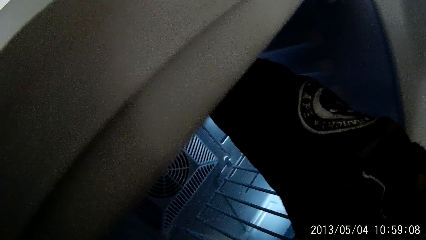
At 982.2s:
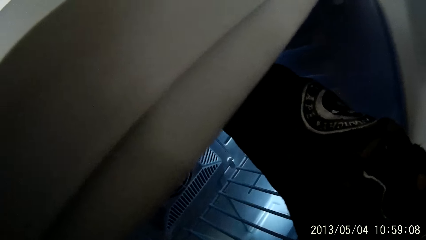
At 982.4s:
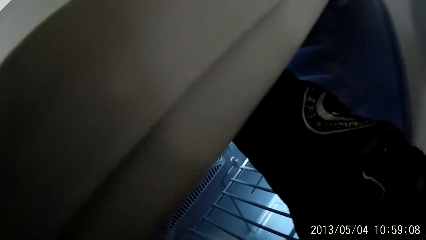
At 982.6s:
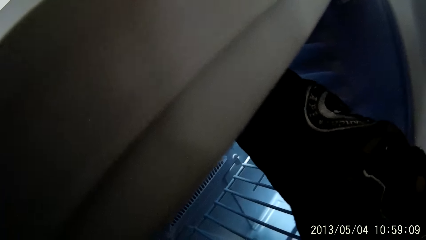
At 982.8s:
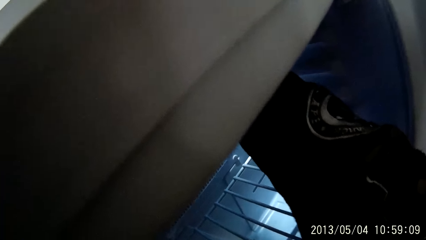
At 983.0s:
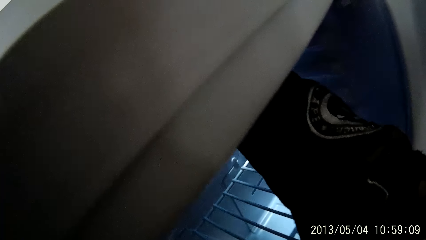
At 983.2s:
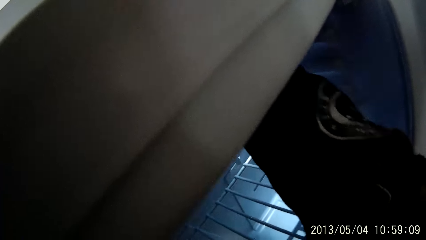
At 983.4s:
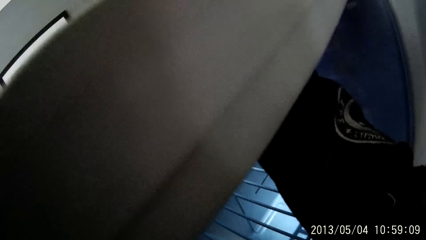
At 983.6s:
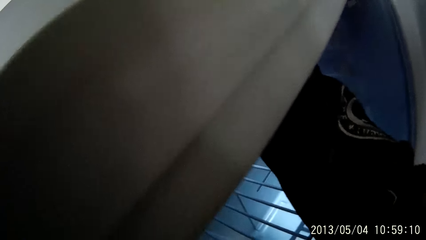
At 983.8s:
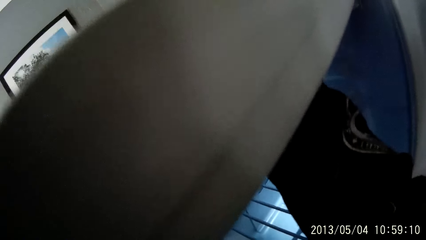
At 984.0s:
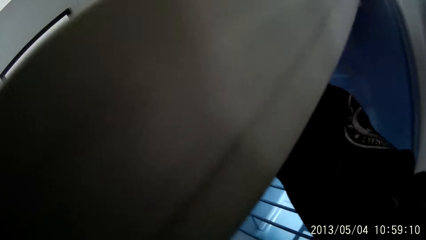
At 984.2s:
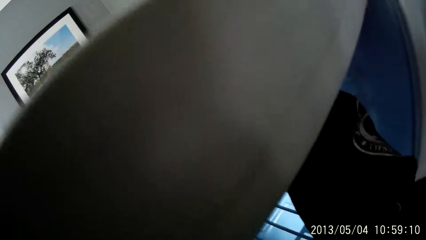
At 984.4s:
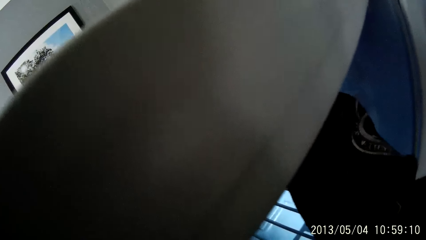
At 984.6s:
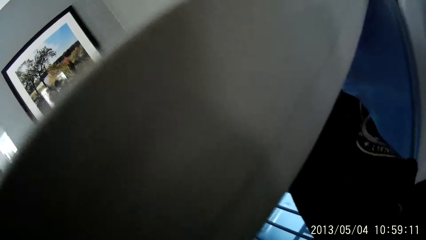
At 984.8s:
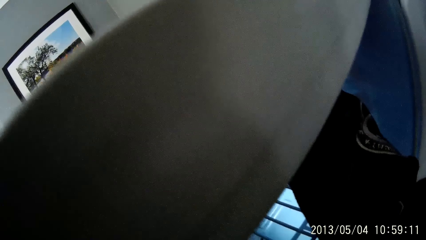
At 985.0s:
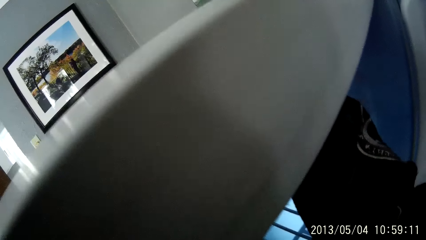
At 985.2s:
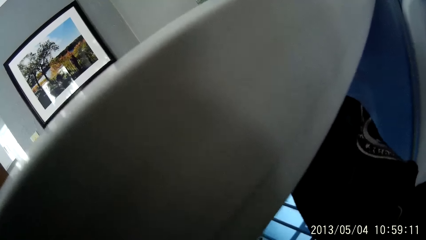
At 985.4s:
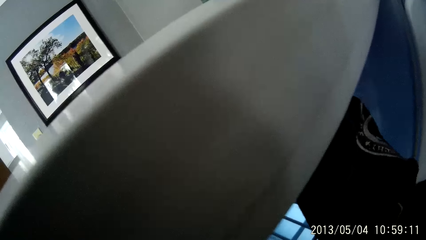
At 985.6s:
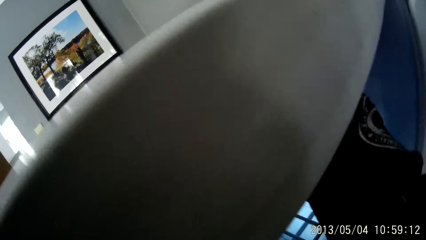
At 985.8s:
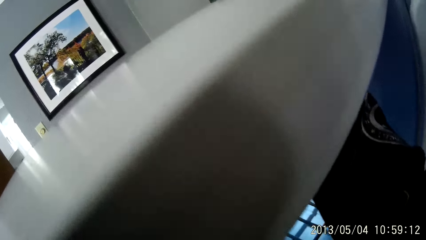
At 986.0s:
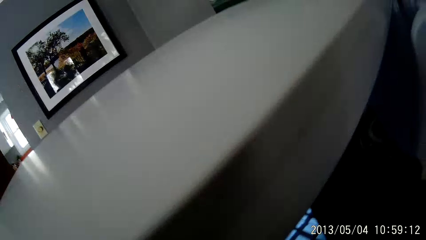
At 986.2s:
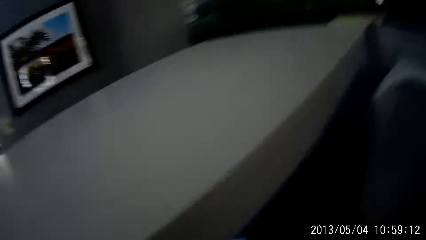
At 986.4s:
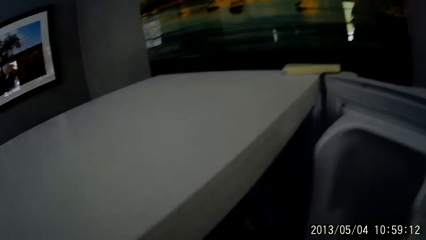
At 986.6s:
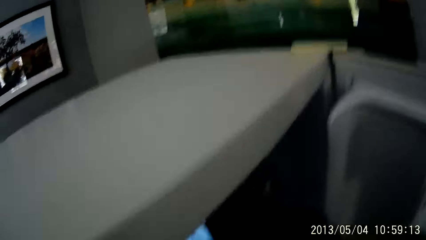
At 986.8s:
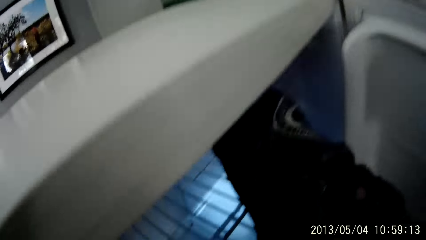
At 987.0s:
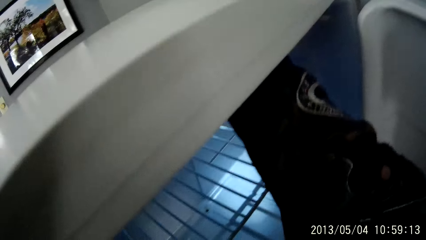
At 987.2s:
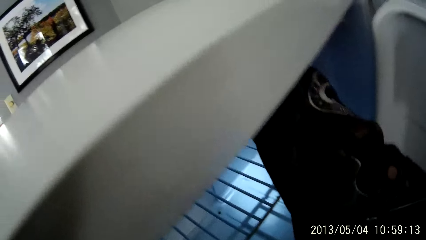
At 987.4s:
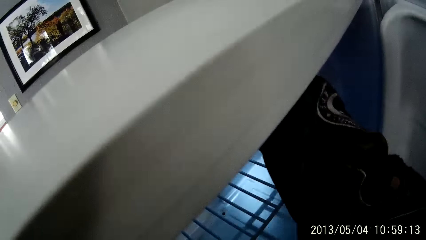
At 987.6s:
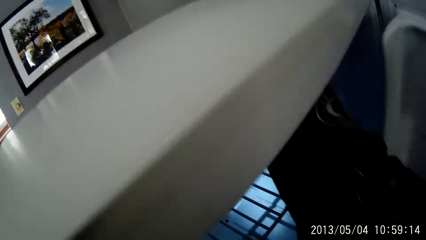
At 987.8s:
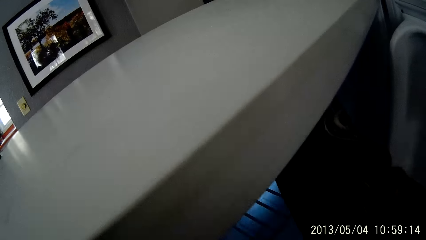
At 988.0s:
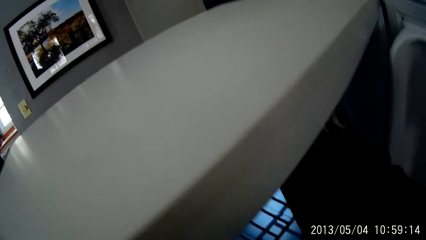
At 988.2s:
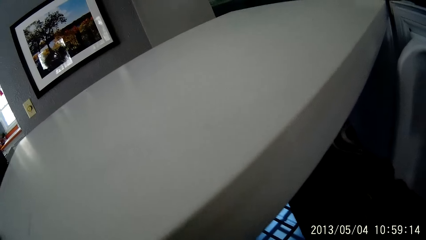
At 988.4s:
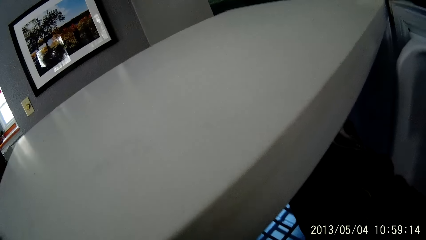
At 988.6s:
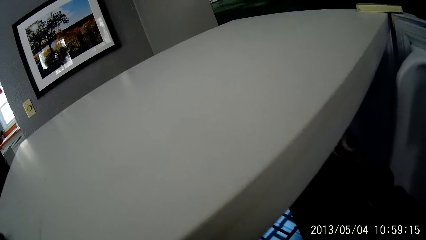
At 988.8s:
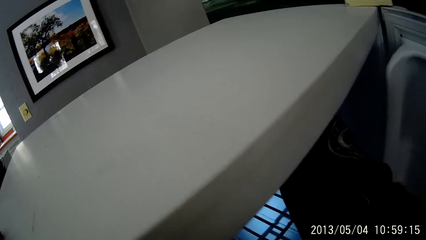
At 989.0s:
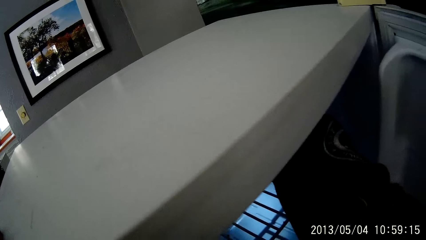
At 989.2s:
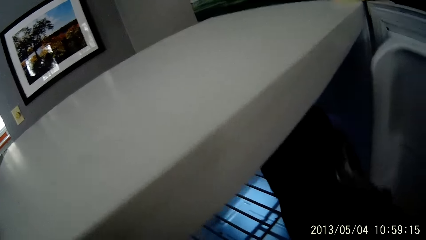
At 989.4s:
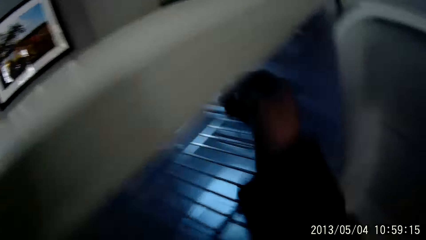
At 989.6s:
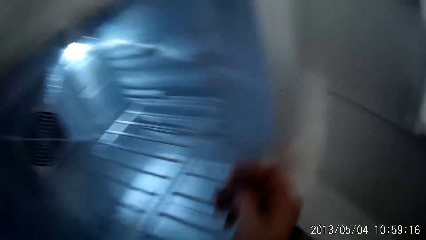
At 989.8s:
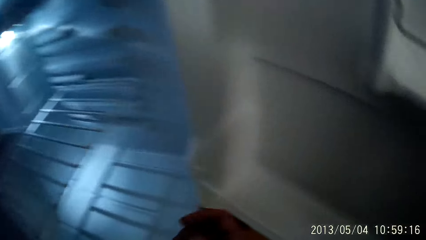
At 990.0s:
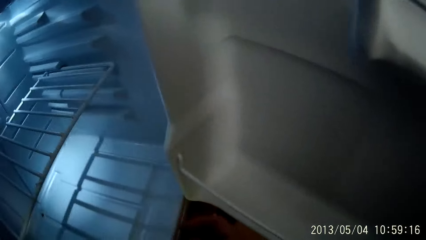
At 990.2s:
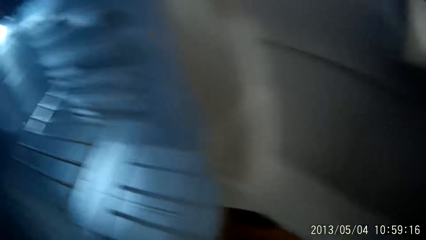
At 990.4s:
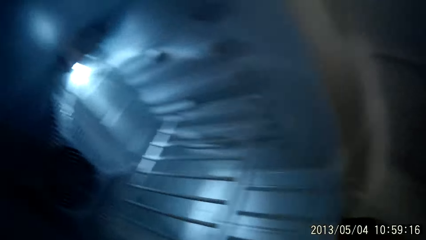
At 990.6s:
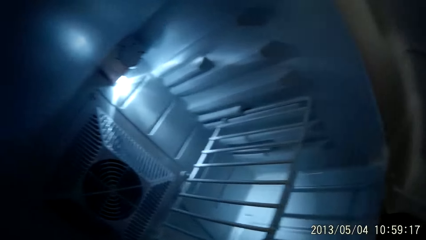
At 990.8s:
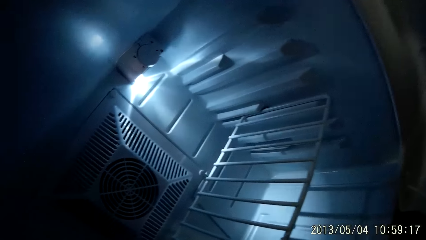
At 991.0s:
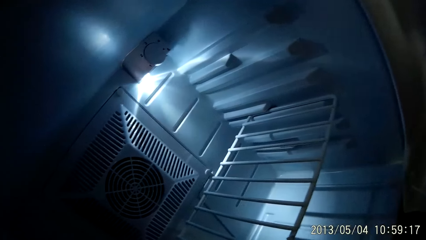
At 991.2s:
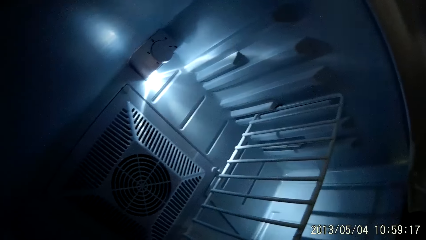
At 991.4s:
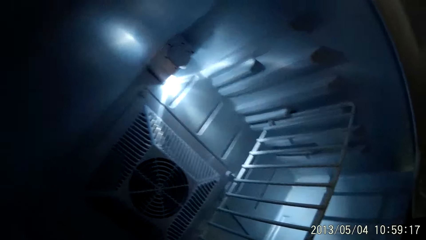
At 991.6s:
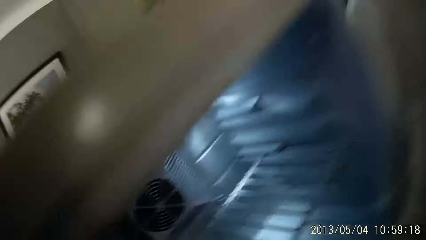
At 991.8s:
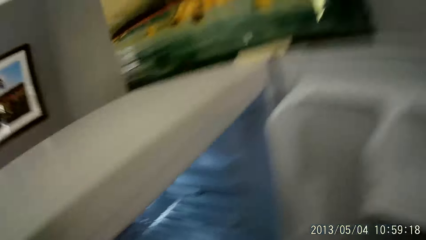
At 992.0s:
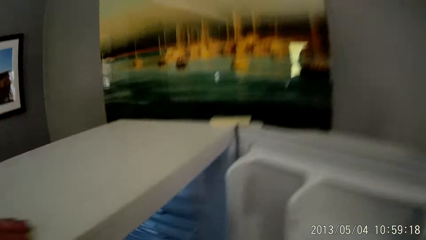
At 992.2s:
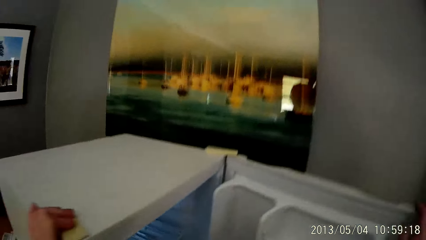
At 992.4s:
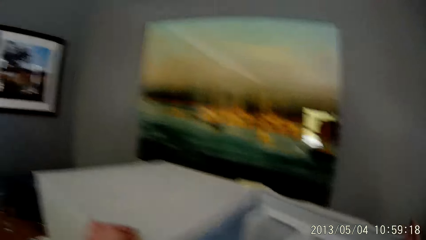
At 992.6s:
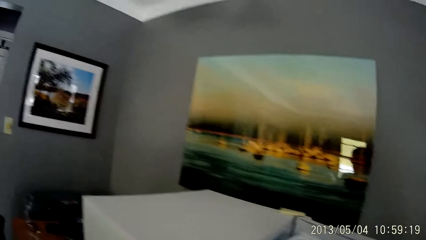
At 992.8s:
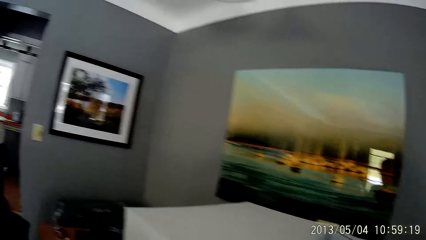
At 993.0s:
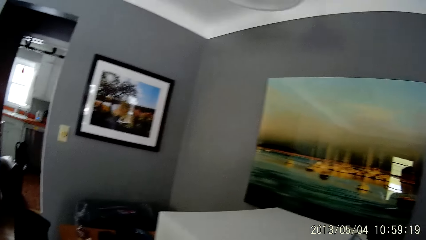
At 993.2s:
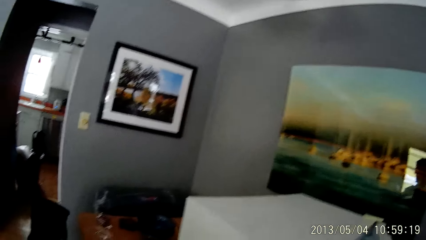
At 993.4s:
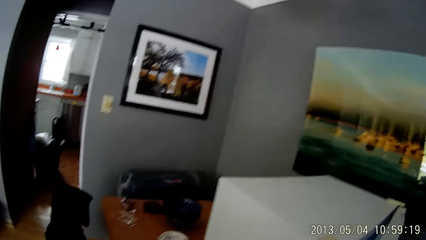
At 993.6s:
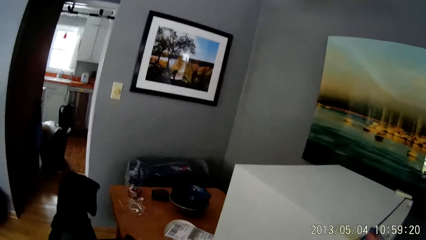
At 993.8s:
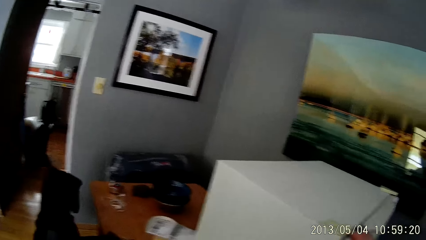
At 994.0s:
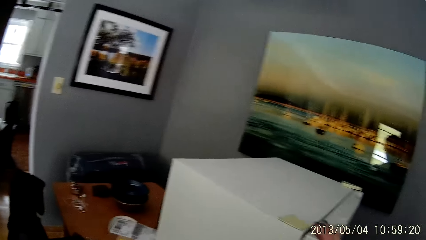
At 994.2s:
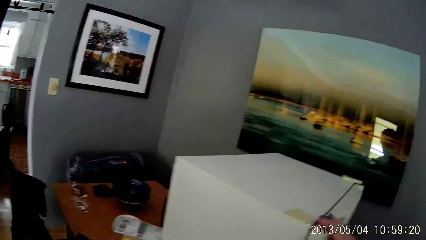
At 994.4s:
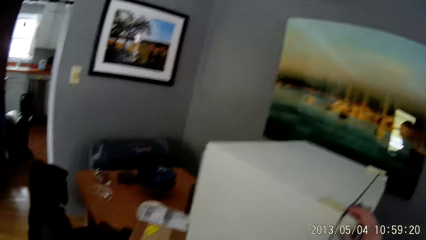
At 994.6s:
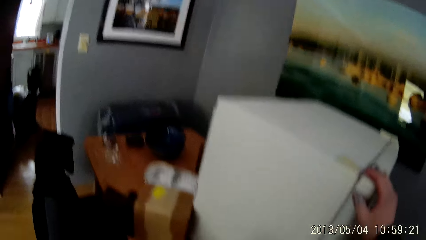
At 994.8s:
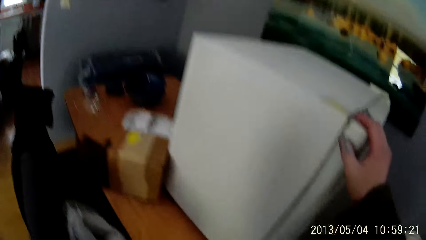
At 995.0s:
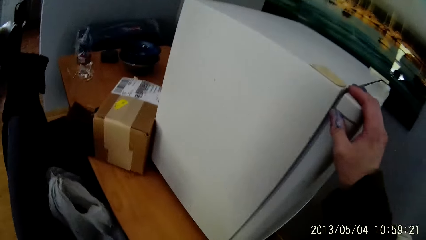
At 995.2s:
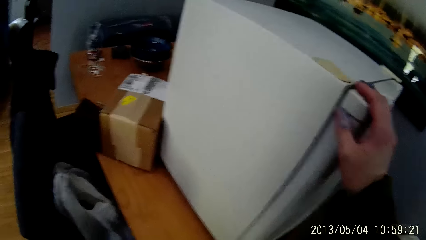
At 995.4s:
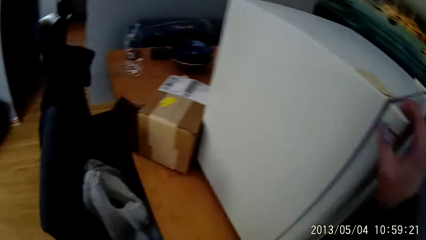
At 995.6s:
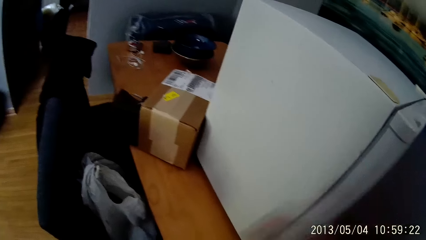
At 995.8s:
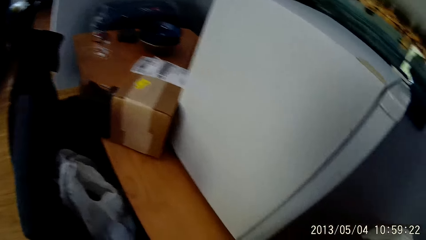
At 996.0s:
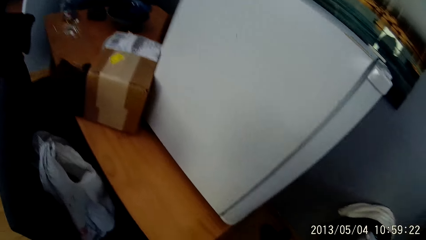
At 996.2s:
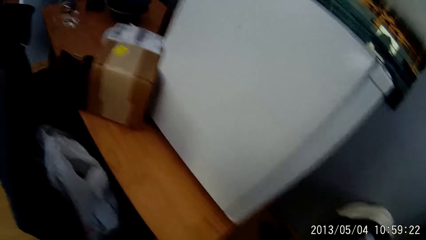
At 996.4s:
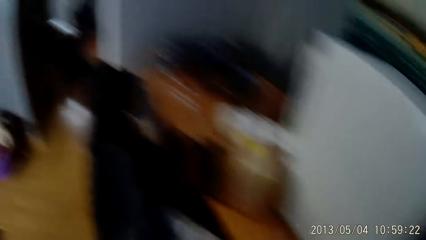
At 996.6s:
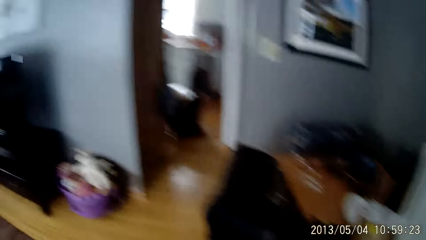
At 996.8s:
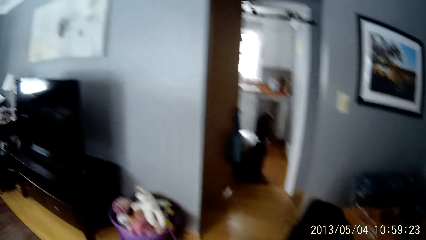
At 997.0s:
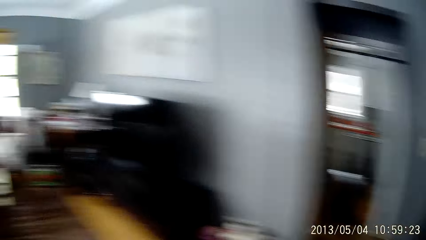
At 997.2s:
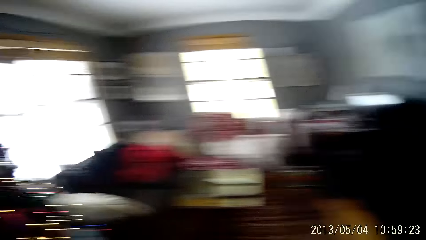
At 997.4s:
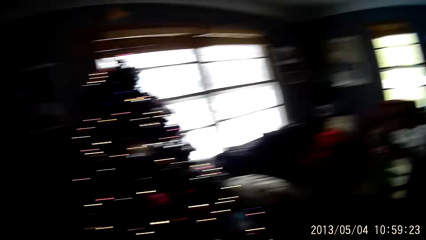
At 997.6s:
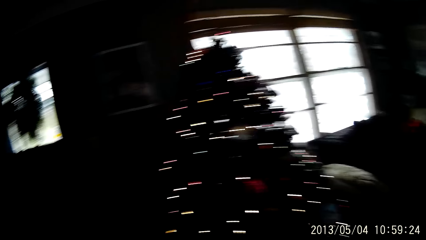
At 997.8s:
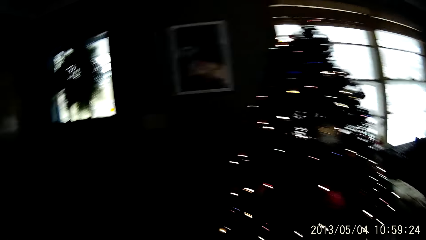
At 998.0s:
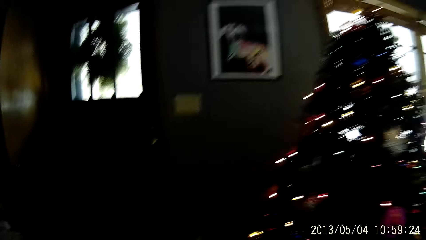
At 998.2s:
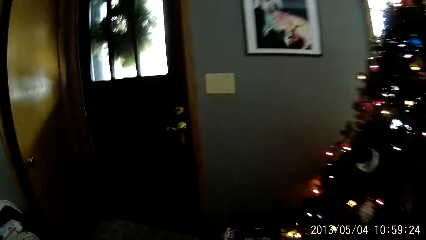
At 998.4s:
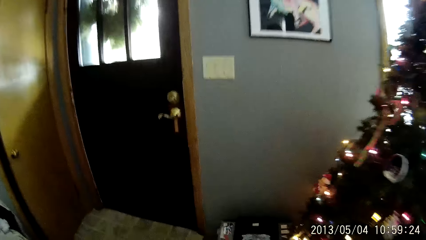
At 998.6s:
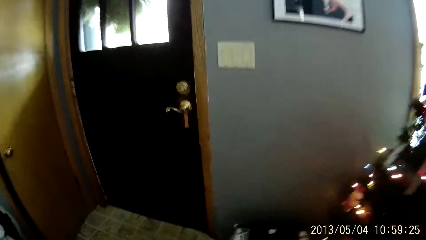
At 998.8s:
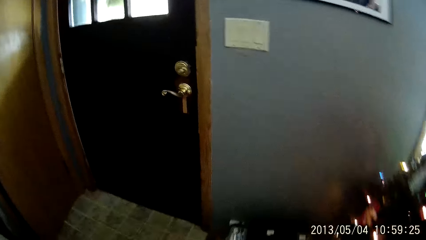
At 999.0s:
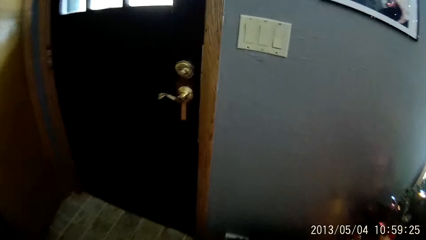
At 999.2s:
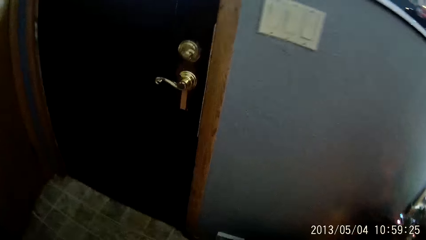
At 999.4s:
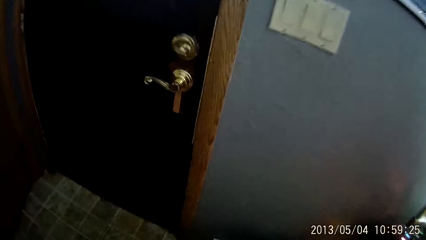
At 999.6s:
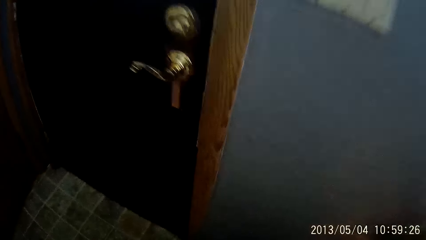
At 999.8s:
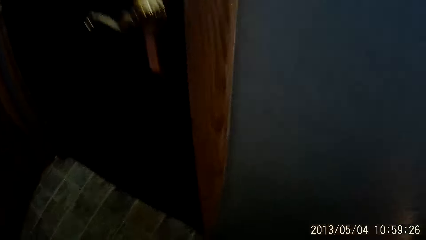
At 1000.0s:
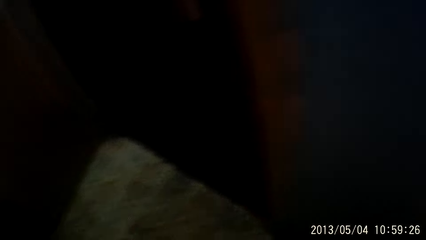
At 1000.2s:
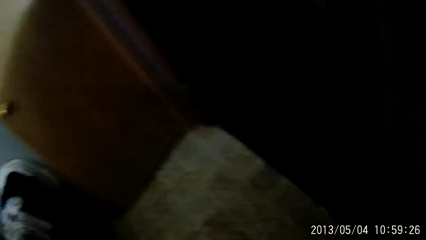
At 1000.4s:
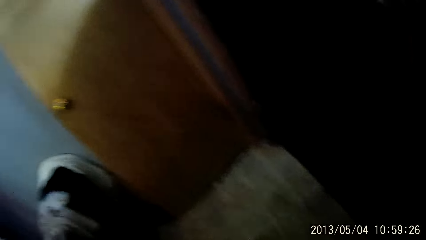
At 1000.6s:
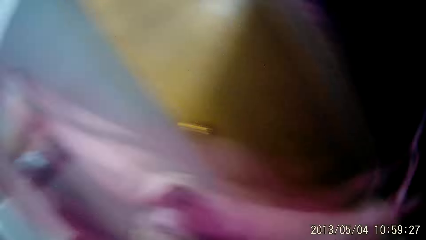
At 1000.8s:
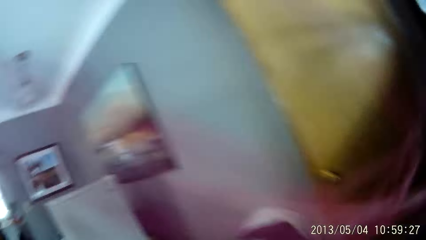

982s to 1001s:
The camera wearer closes the fridge with his right hand. He looks around. He walks around.
